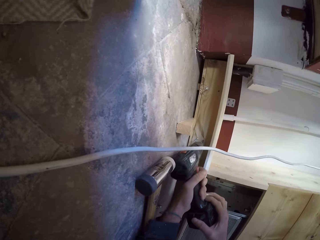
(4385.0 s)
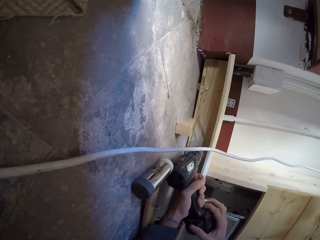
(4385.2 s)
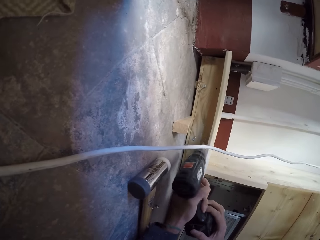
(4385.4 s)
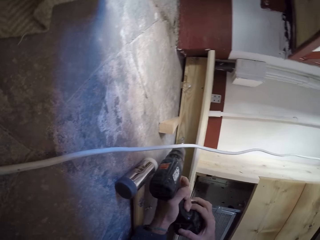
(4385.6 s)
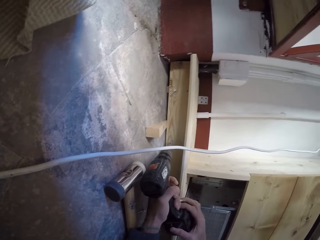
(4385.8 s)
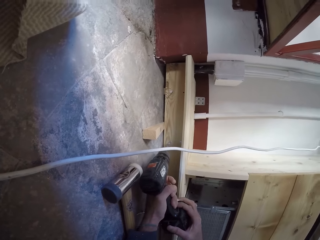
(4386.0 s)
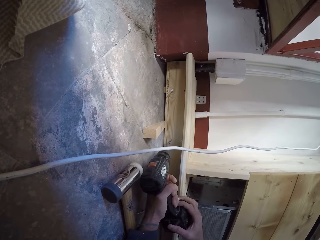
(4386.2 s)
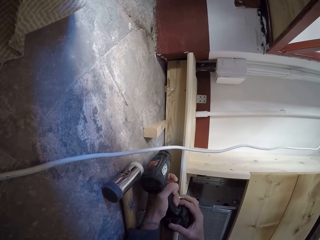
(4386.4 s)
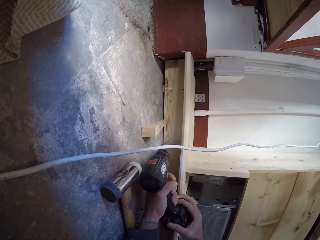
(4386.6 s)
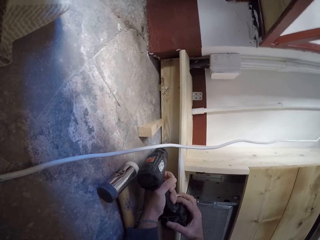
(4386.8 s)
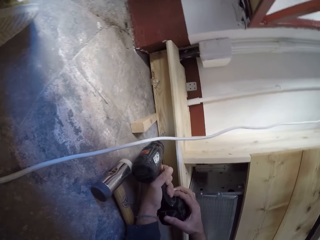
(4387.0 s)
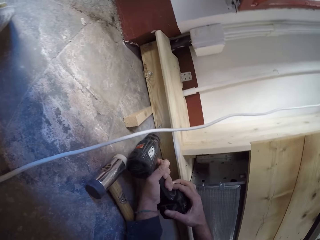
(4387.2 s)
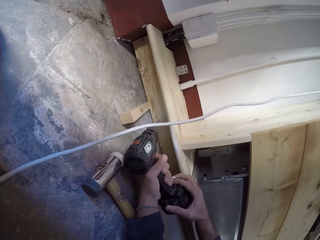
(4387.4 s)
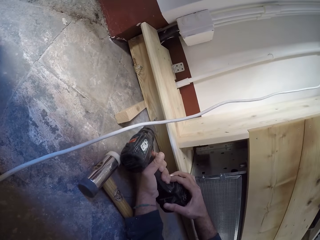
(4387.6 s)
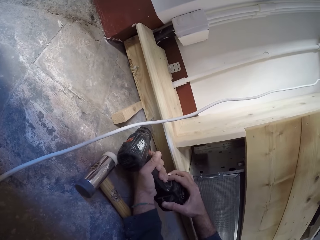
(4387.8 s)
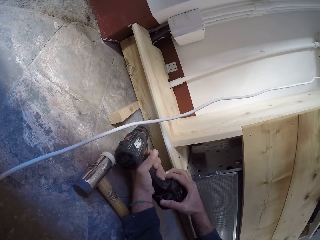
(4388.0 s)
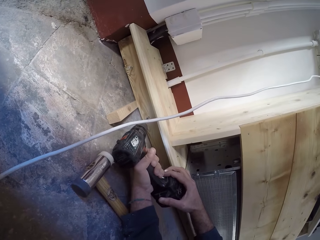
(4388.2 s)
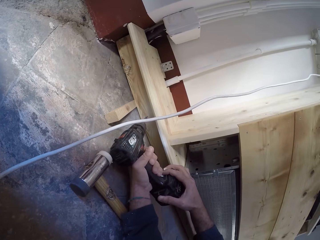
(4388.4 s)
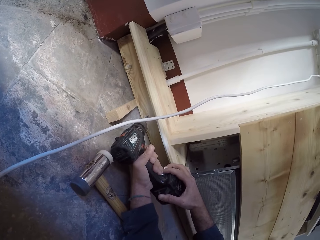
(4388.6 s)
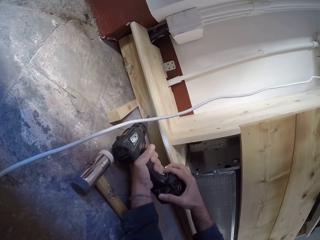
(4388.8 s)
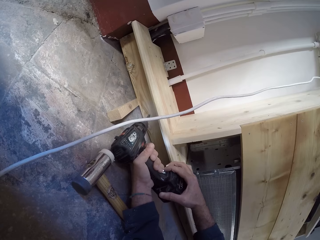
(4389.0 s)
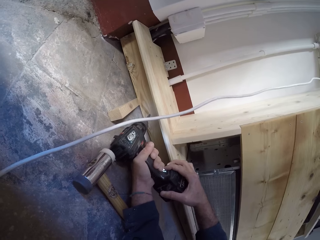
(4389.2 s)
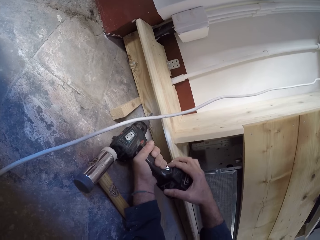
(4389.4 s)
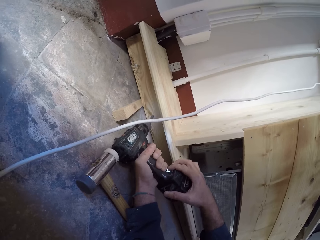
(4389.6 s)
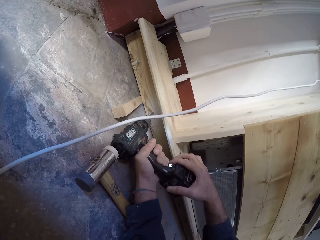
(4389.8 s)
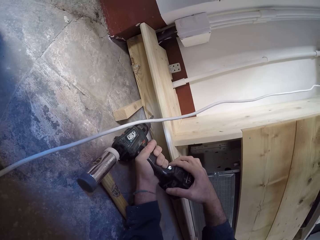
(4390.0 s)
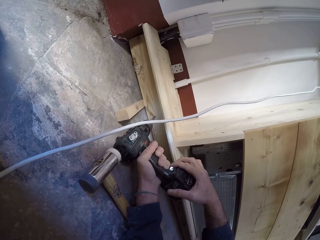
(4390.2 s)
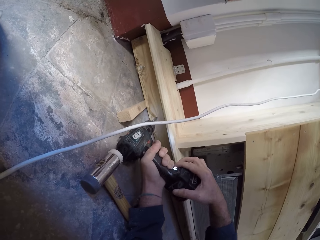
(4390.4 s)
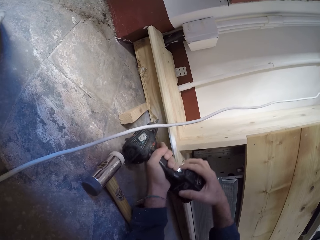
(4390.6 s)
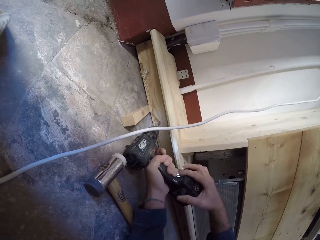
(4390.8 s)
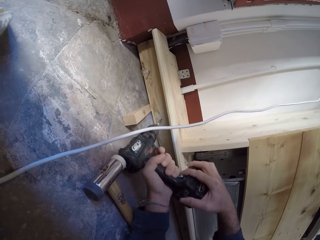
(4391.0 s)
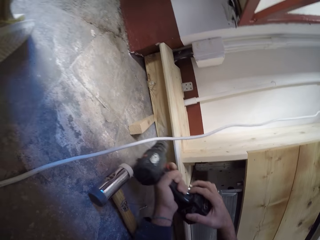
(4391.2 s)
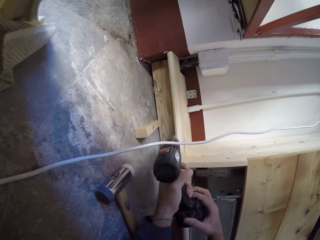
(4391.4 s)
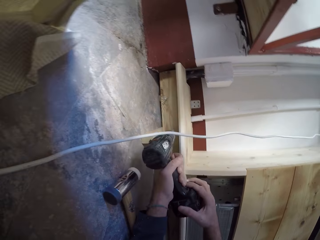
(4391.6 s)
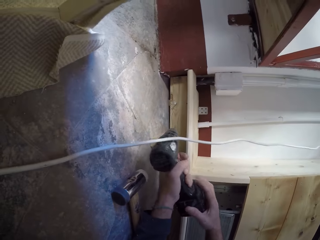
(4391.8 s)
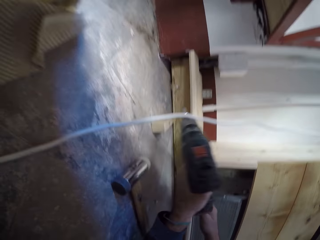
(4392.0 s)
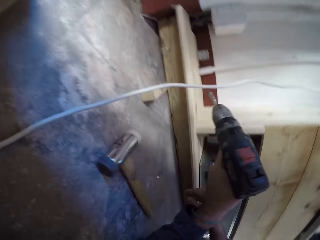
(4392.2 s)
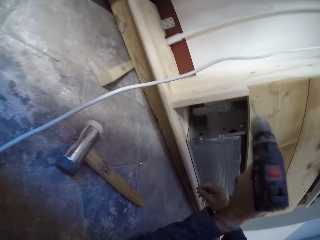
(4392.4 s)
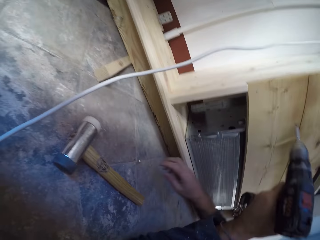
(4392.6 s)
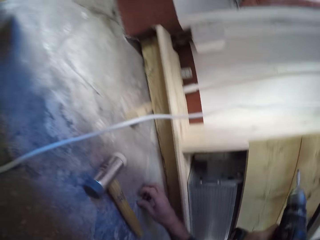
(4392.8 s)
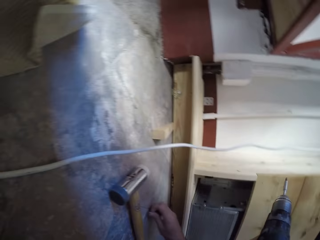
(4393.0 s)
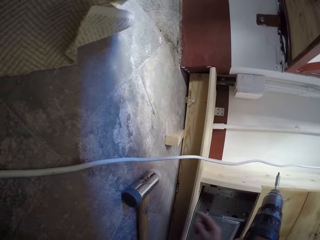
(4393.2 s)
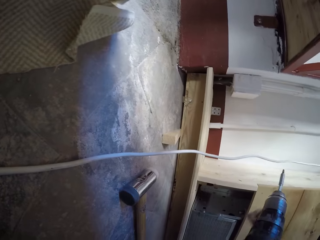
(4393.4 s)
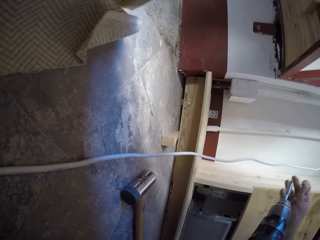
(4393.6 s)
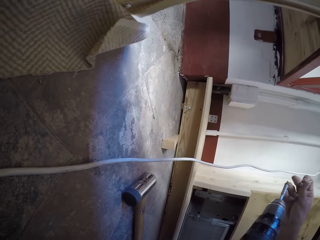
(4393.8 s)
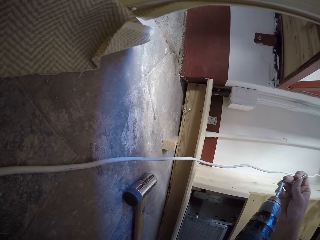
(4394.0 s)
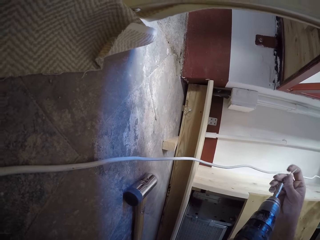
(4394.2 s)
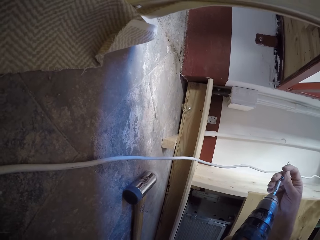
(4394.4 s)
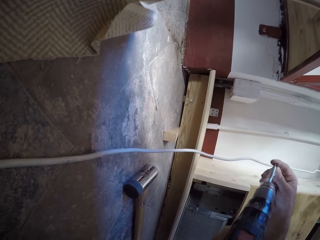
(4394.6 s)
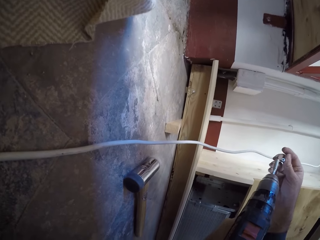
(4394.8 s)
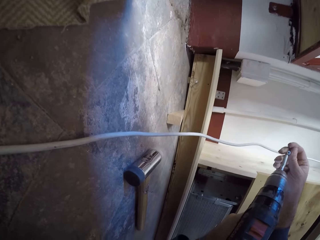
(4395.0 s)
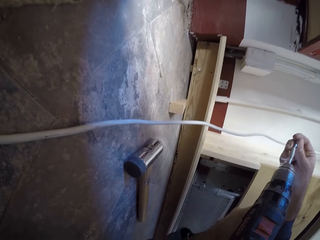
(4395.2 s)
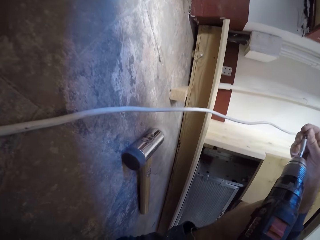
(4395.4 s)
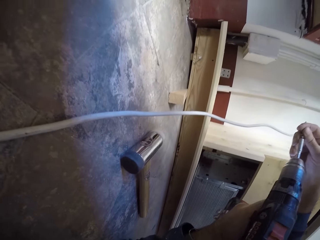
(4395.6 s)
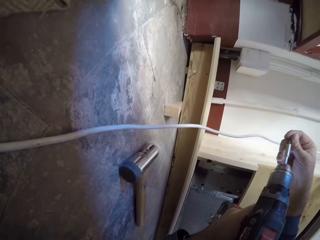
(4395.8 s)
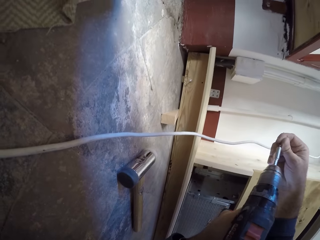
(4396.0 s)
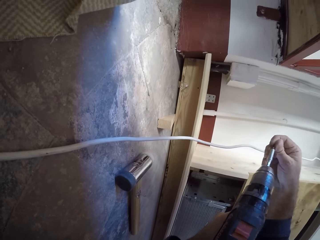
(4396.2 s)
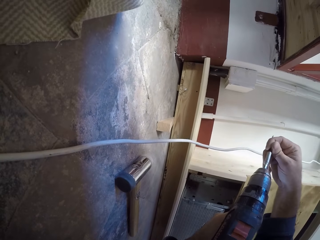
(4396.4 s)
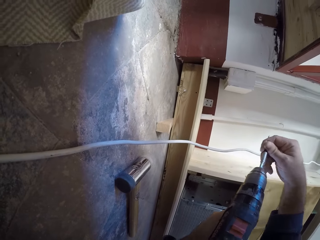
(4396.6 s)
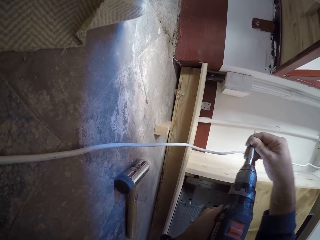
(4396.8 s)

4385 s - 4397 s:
The camera wearer stops to drill. He drills in a screw on the wooden furniture with the power drill together with both hands. He picks a screw from the floor with his right hand. He fits the screw into the bit holder of the power drill with his right hand.

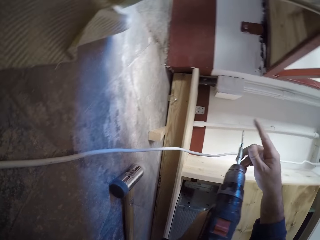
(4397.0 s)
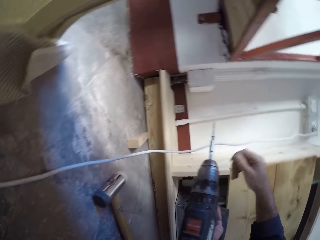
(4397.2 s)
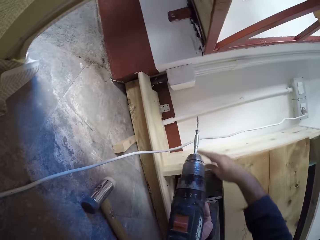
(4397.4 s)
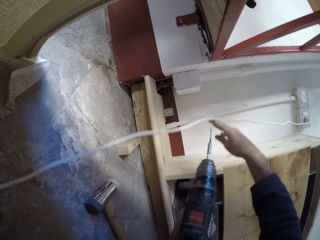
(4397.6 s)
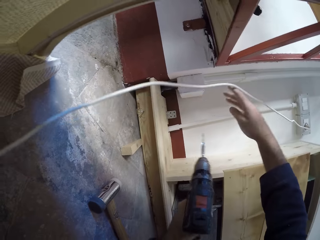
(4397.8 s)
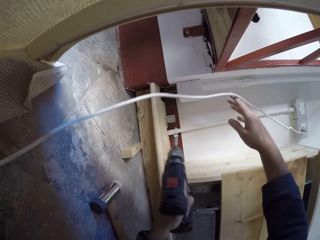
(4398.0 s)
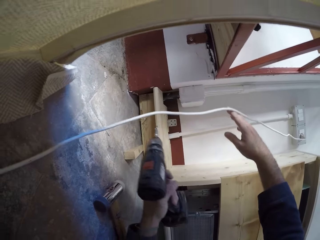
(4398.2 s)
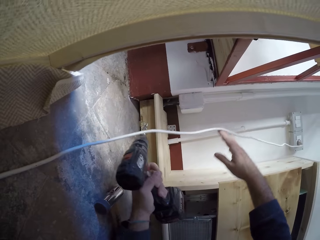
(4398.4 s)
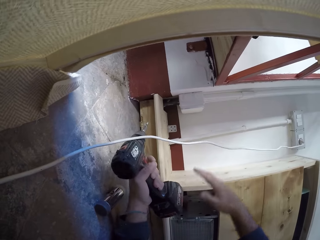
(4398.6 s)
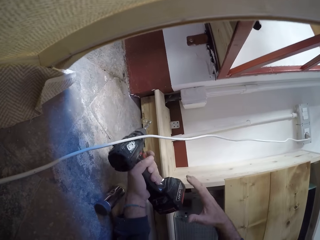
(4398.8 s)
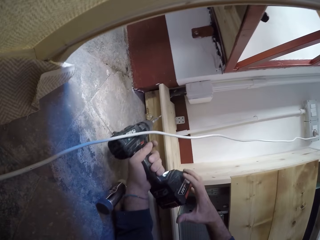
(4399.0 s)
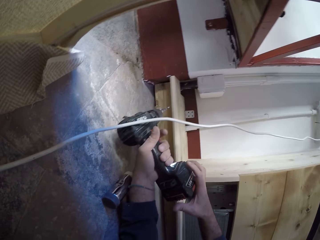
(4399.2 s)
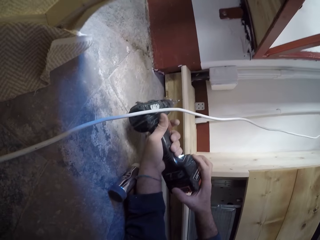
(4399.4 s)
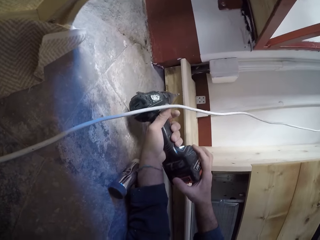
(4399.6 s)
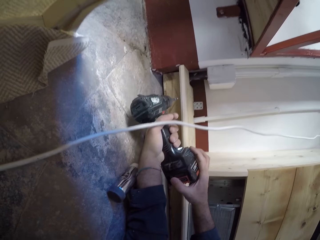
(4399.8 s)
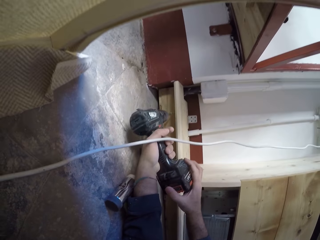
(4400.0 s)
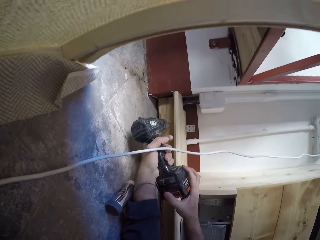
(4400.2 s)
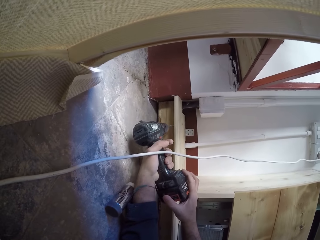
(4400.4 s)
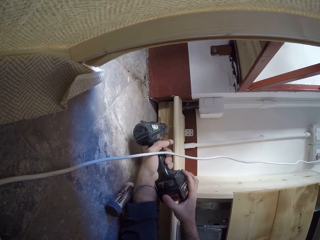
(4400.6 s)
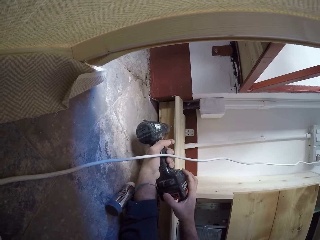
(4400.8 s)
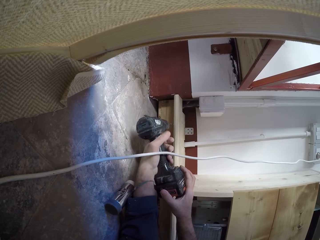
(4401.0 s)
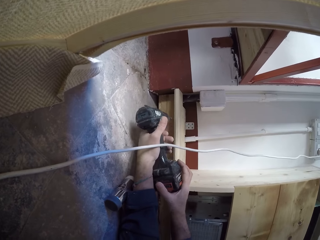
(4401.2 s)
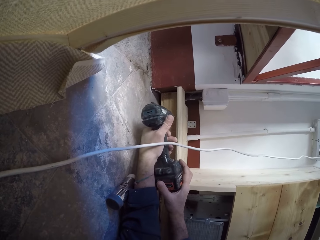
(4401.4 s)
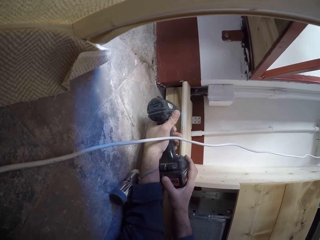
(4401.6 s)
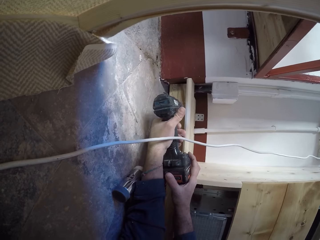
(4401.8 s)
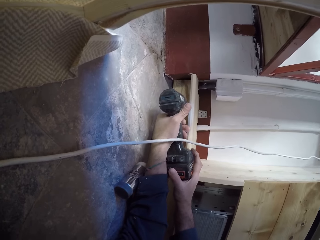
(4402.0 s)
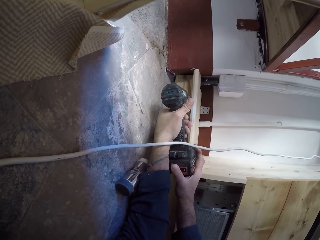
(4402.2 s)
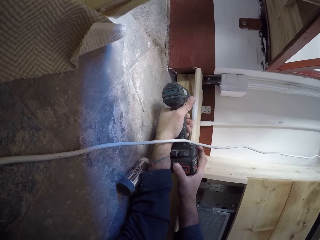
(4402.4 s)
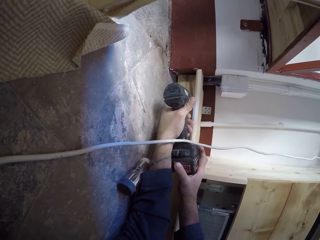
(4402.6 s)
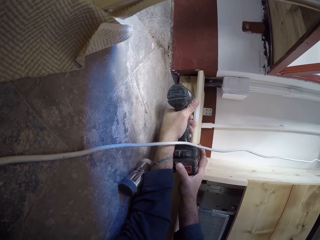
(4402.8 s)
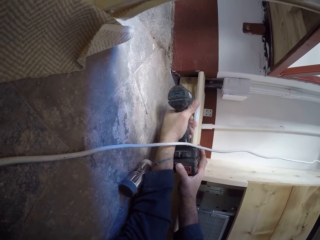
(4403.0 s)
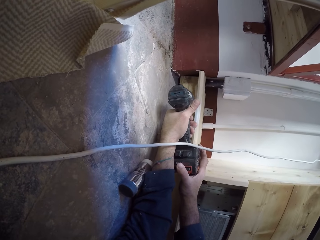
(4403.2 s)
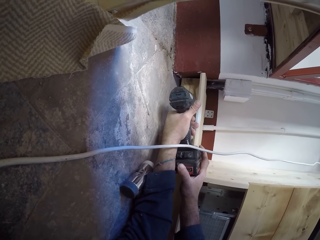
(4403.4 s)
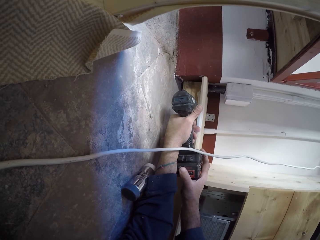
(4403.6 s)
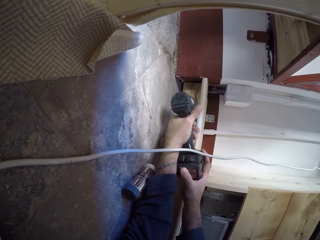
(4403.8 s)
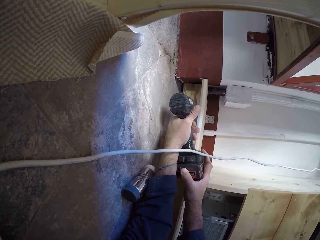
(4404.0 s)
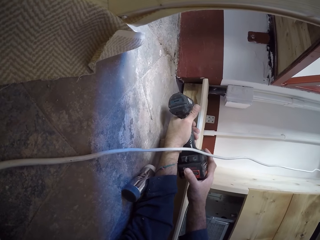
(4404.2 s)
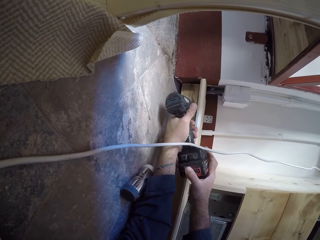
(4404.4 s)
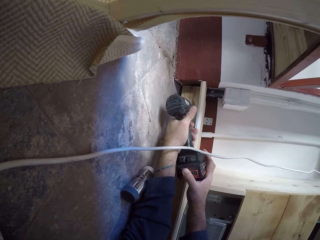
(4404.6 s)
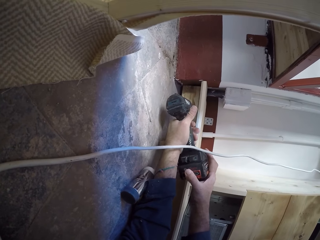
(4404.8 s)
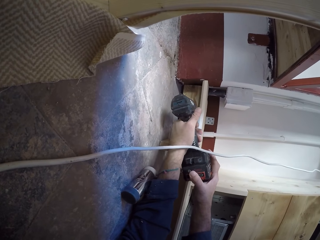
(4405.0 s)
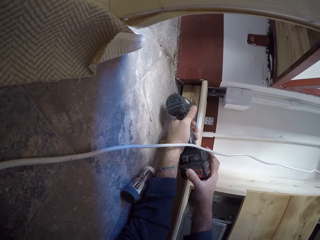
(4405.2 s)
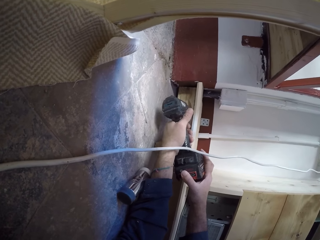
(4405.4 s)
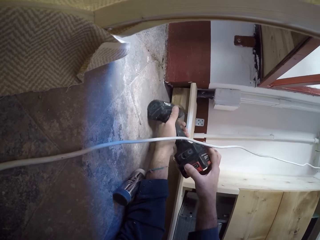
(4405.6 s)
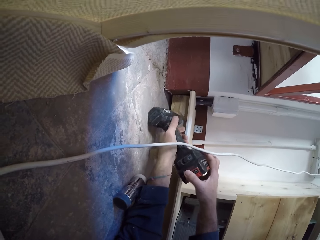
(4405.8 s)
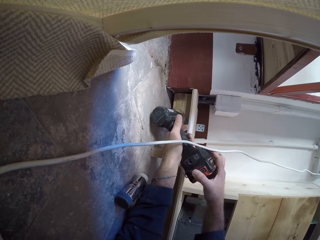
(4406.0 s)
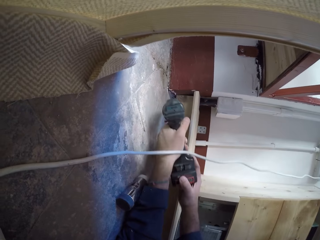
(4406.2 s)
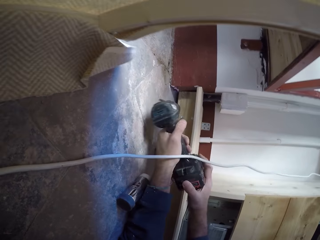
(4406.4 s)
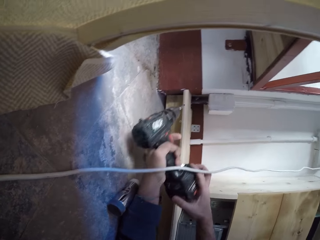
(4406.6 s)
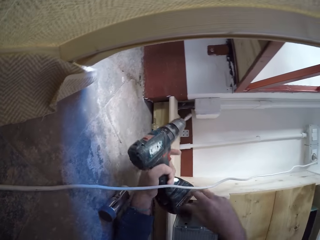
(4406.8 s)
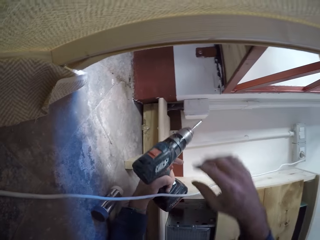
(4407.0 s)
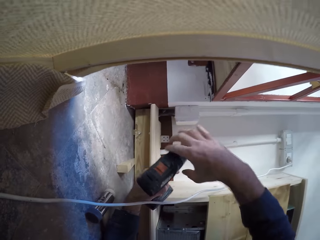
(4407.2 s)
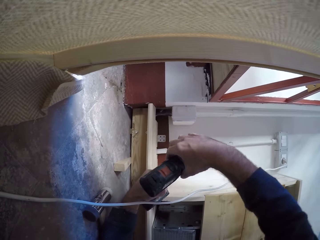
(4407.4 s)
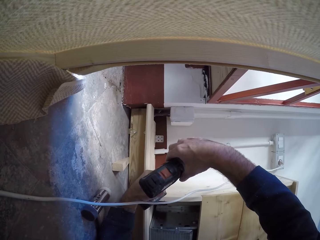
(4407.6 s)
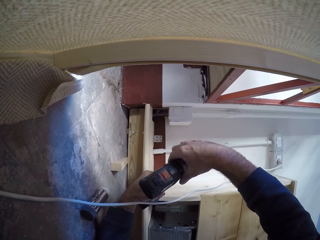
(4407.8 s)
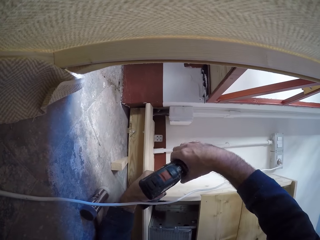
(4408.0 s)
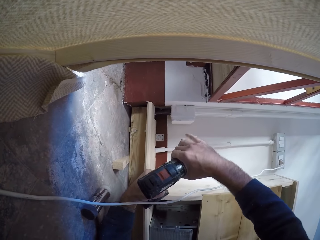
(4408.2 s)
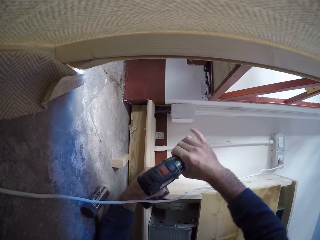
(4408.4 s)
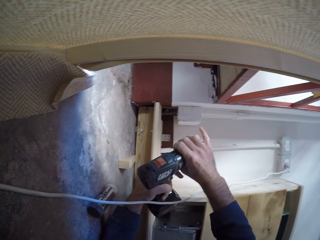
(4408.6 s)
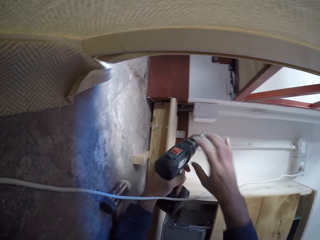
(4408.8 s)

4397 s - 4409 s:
The camera wearer adjusts a power cord on the floor with his right hand. He lifts the cable. He drills in the screw into the wooden furniture with the power drill together with both hands. He stops to drill. He adjusts the chuck collar of the power drill with his right hand. He tightens the drill machine.
